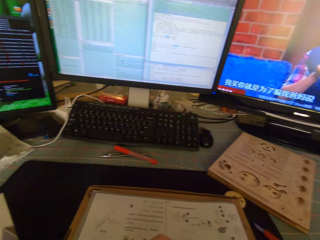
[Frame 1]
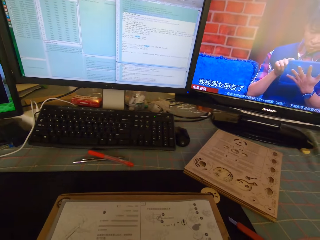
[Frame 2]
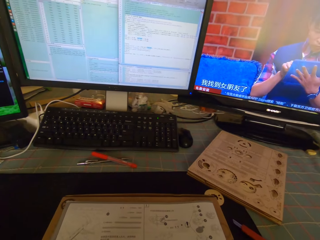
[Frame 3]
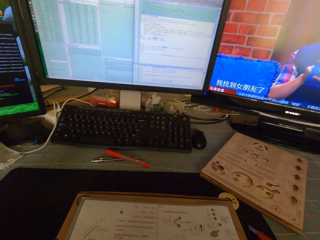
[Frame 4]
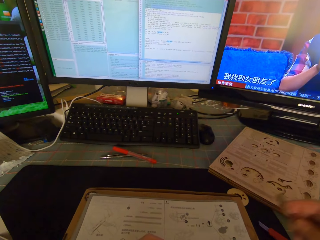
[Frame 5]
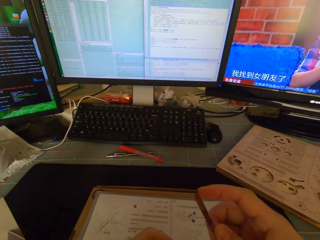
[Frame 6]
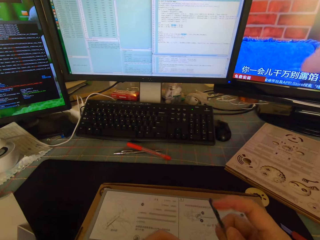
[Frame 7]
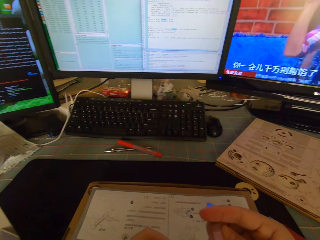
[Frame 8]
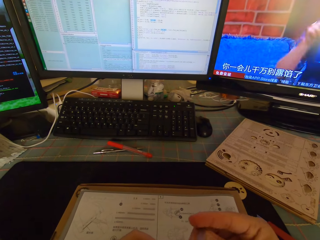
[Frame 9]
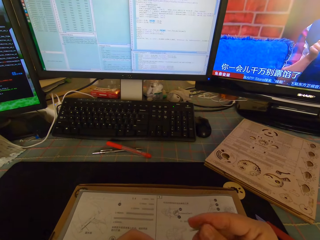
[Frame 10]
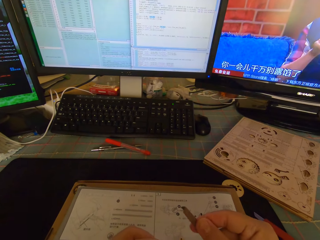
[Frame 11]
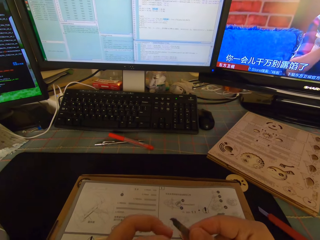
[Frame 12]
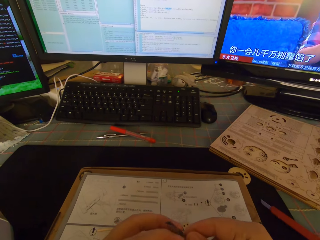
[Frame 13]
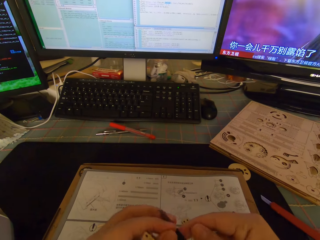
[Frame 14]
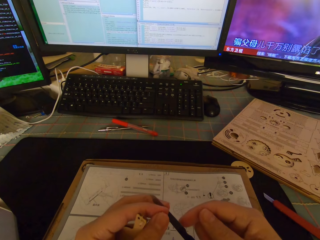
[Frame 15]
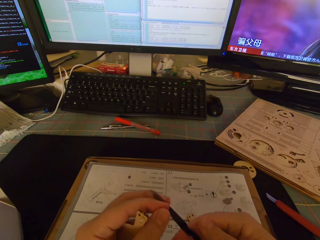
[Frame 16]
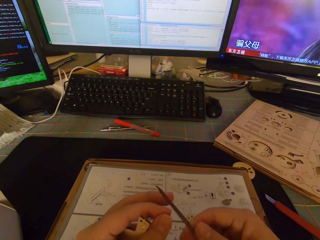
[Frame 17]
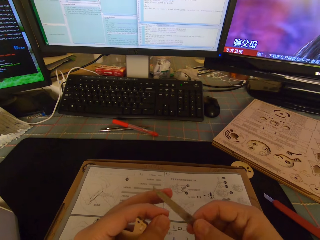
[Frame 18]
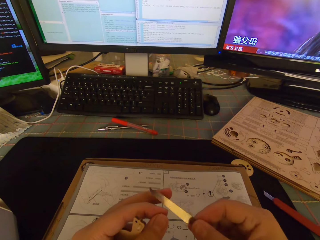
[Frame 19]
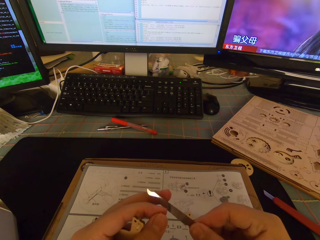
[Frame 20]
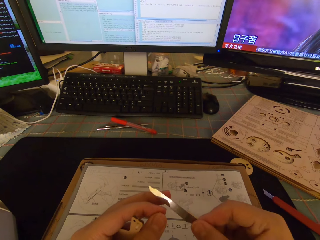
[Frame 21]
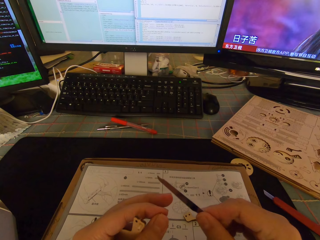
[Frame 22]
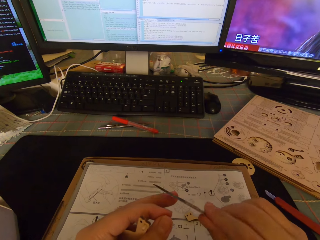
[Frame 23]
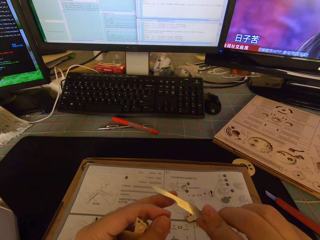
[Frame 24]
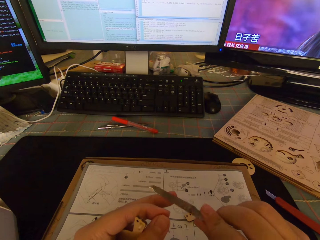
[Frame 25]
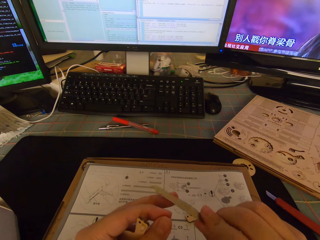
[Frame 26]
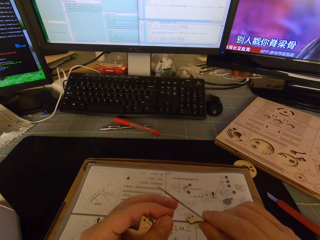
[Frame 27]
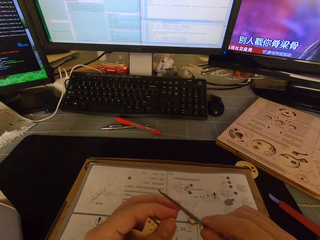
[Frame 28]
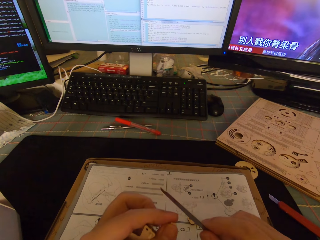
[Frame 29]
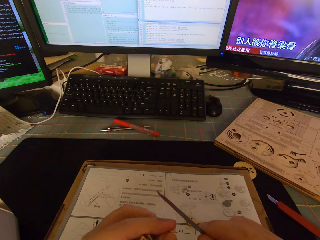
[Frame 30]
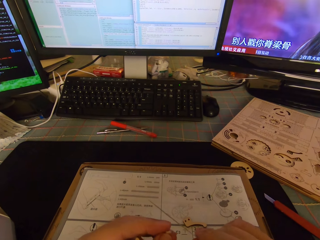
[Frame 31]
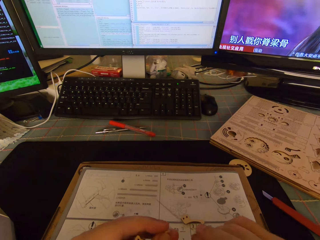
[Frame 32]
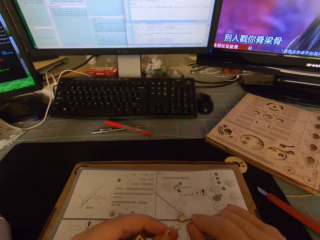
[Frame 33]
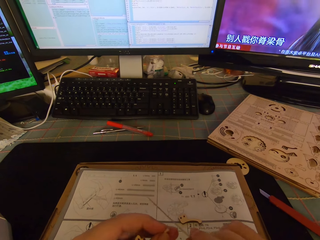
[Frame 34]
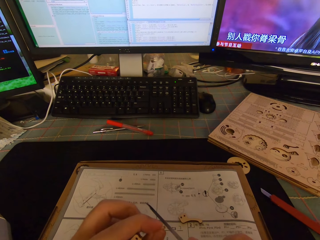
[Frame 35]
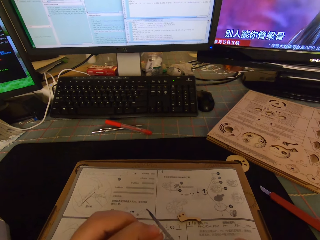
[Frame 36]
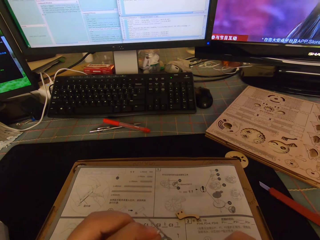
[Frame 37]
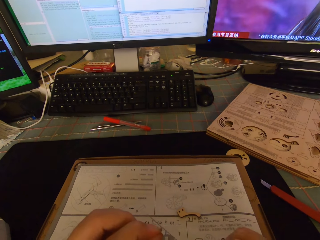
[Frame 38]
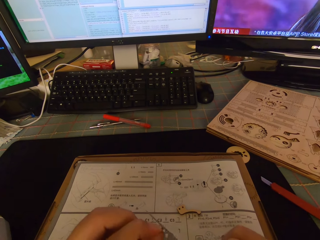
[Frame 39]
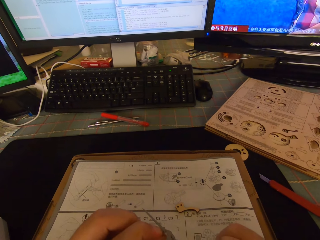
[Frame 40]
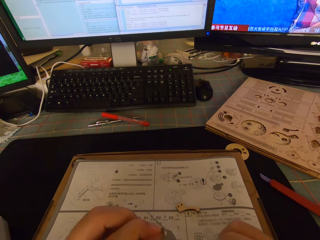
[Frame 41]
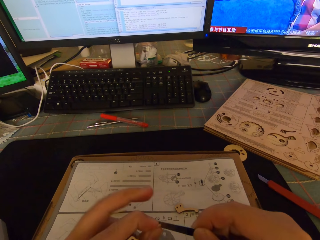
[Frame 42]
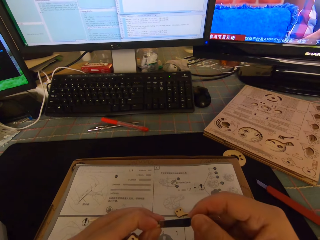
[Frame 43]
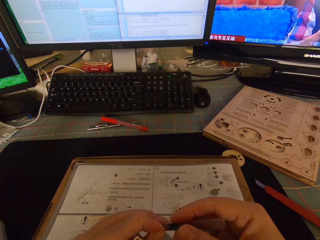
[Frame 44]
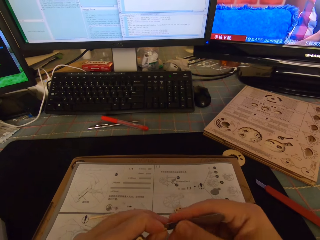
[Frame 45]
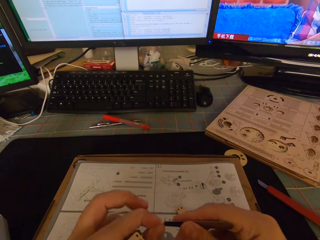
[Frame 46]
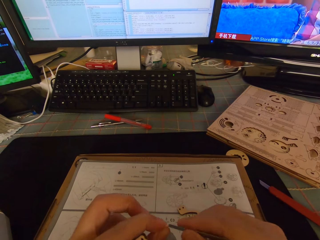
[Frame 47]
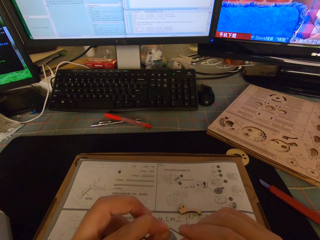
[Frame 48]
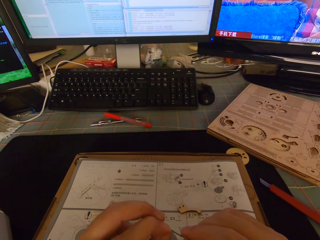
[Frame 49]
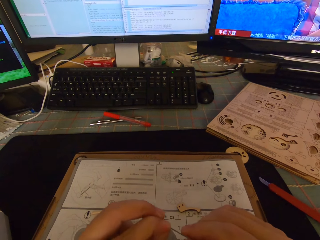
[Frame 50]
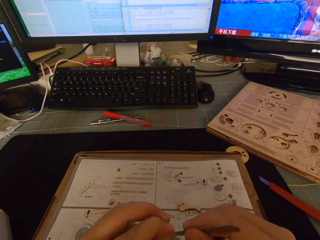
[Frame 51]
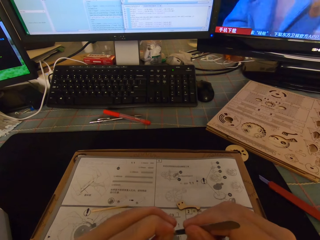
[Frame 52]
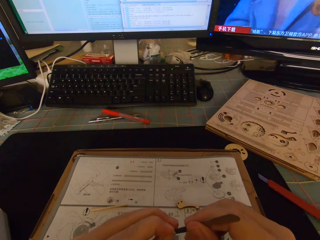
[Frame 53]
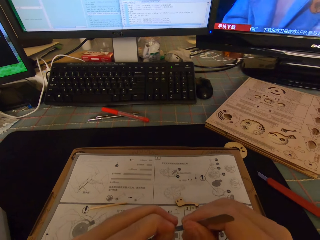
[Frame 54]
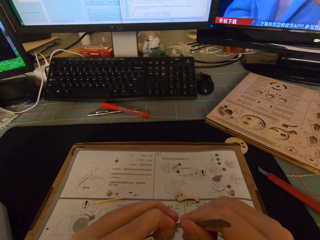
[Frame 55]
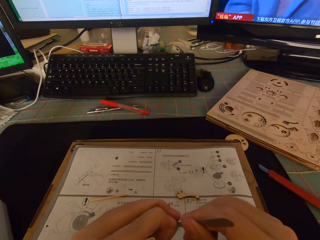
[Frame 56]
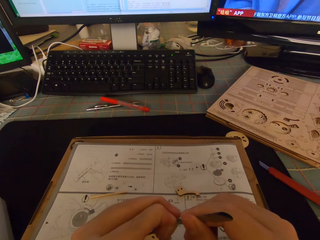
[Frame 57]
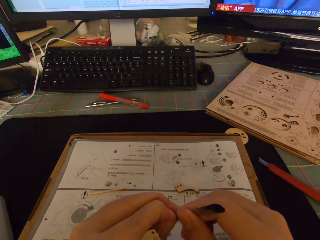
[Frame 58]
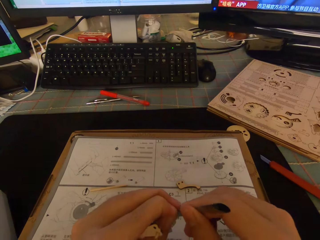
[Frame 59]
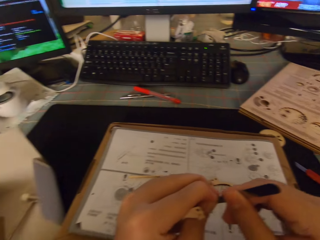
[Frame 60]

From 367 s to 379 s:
The camera wearer holds a filer or blade in his right hand. He turns the blade. He transfers the filer from his right hand to his left hand. He holds the blade with the other hand. He transfers the filer back to his right hand. He holds the blade with the right hand. He turns the blade, and turns the blade again. He files the screw with the filer. He cuts a gear part. He holds the blade with the left hand. He cuts the gear part.

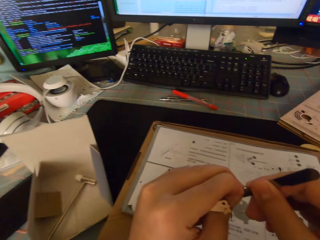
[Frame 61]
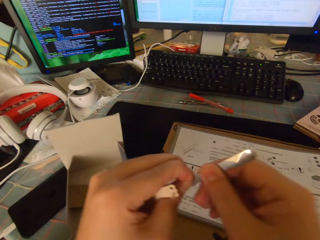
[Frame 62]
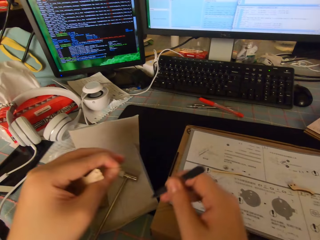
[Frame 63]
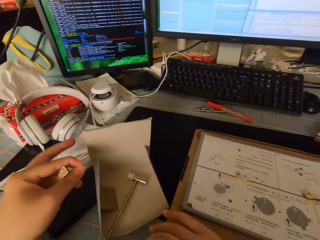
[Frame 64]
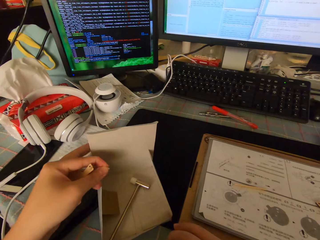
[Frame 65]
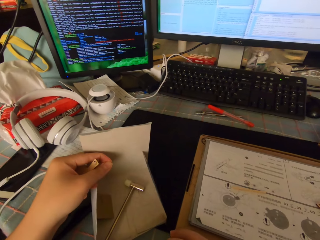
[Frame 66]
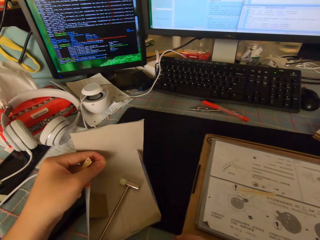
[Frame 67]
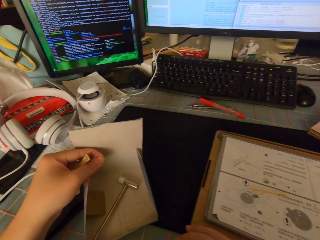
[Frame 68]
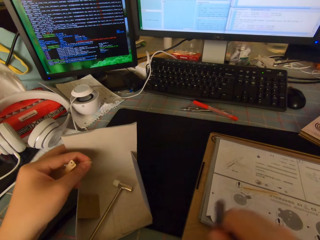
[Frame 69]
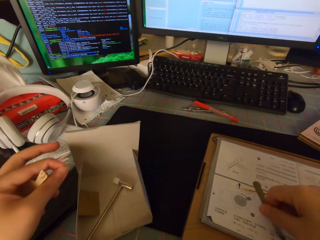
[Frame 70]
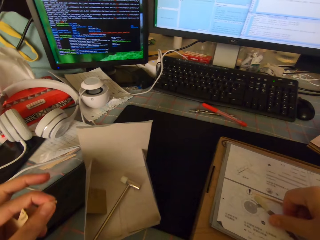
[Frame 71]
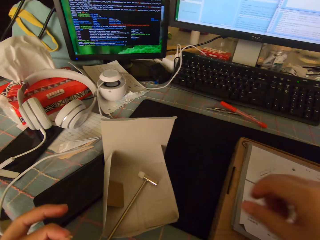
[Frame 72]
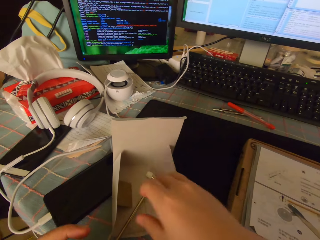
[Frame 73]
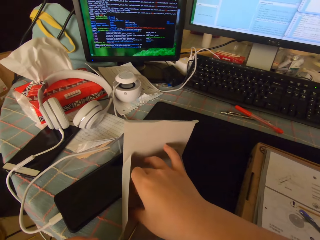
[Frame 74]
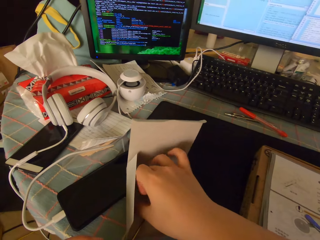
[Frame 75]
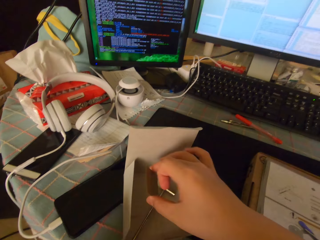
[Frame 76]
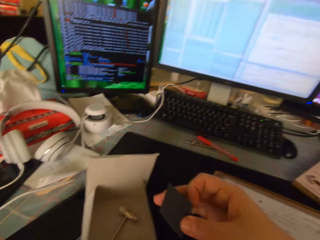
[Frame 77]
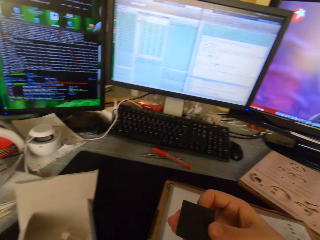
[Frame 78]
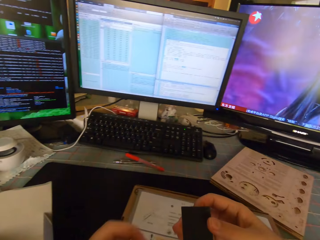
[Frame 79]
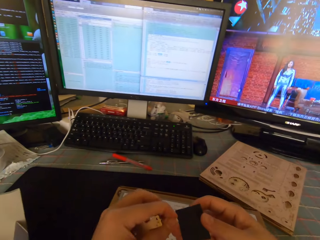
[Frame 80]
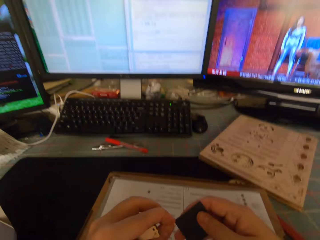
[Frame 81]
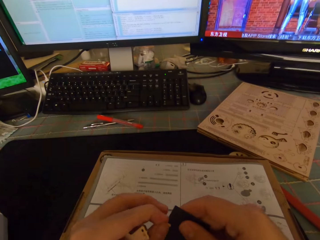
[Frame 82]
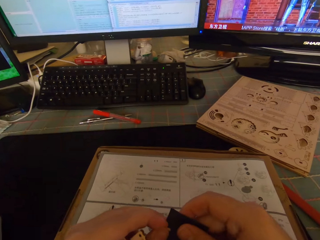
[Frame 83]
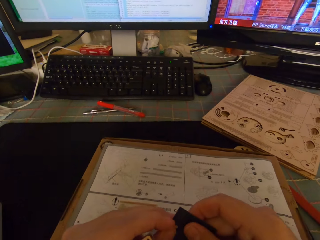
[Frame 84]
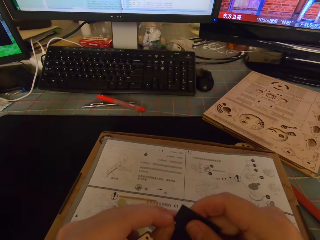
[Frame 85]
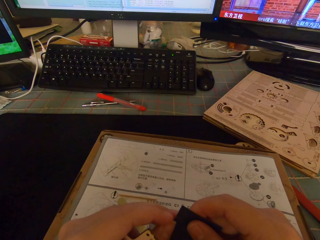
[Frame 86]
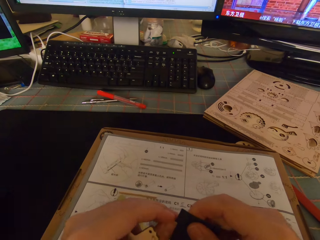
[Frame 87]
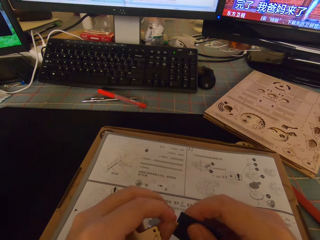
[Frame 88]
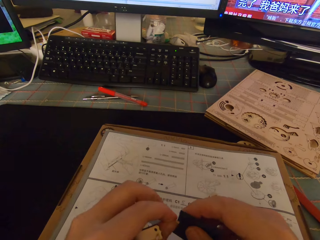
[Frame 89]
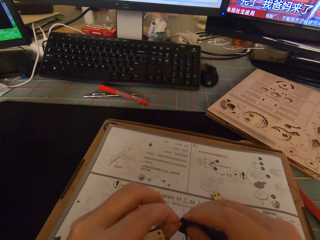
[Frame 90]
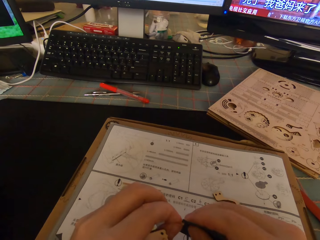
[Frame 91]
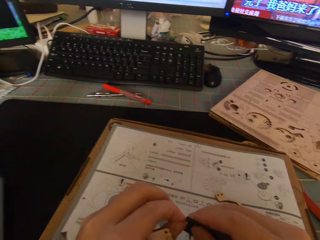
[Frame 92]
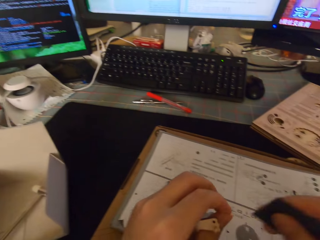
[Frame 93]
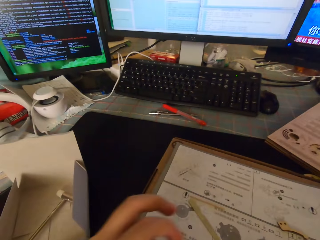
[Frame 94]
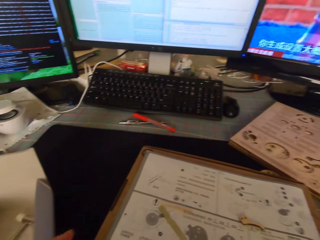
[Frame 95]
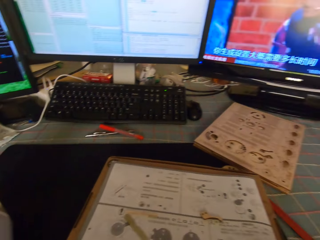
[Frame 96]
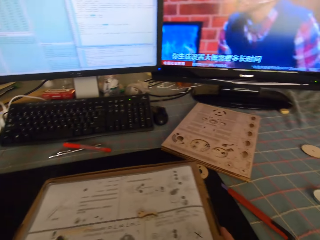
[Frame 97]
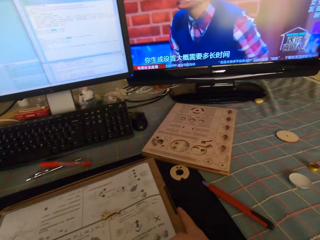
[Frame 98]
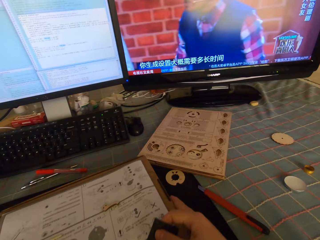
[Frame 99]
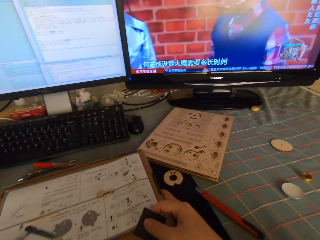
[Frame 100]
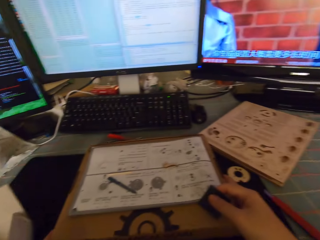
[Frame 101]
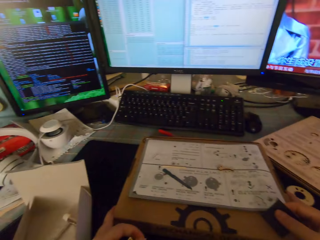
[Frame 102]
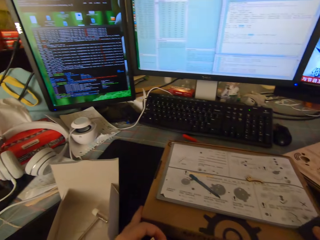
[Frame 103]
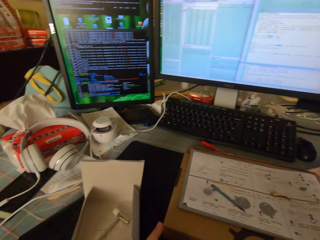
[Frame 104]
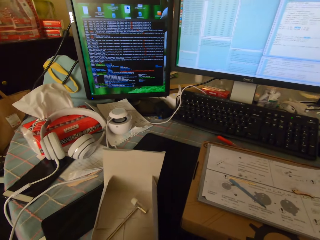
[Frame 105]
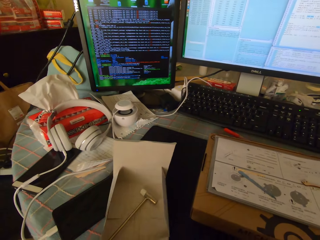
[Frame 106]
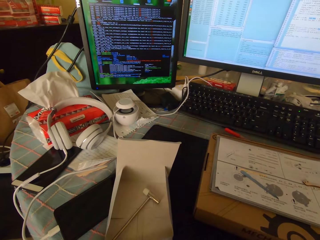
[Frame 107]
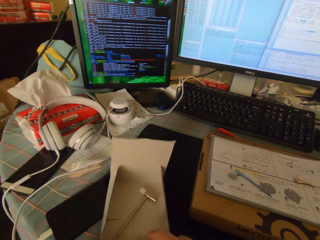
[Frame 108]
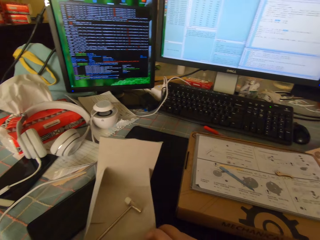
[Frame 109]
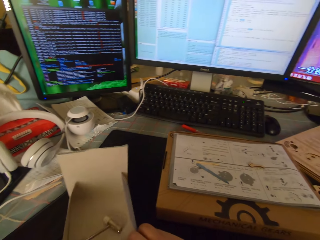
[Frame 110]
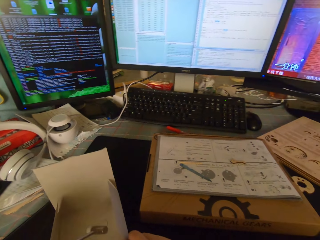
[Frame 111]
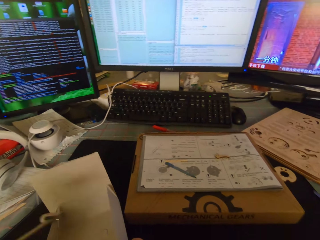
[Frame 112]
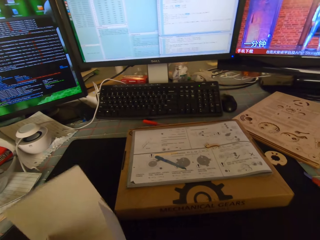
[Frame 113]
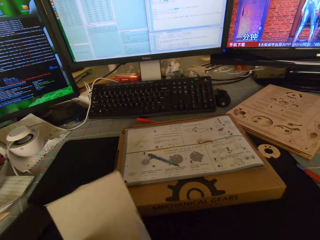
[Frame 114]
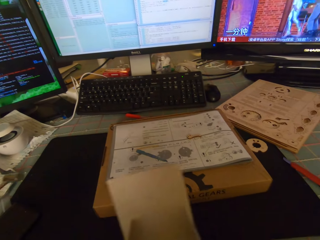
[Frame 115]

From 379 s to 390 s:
The camera wearer moves both hands. He moves the white carton on the table with his left hand. He moves a brown box on the table with his right hand. He holds a box with the left hand. He removes a hand from the box. He drops the filer on the brown box. He picks up a sandpaper from the white carton. He holds something with the other hand. He files the screw with the sandpaper. He fixes a gear part on something. He moves the hands apart. He adjusts the brown box on the table. He holds a small hammer. He holds a box with the right hand. He picks up the white carton from the table. He removes a watch hammer from the white carton with his left hand.
